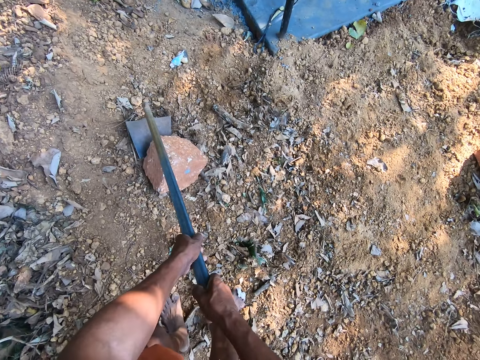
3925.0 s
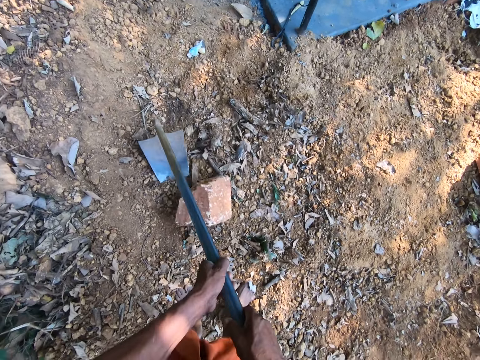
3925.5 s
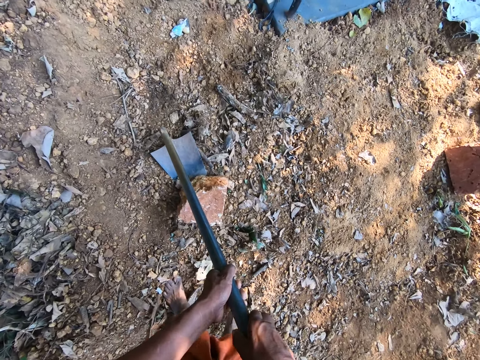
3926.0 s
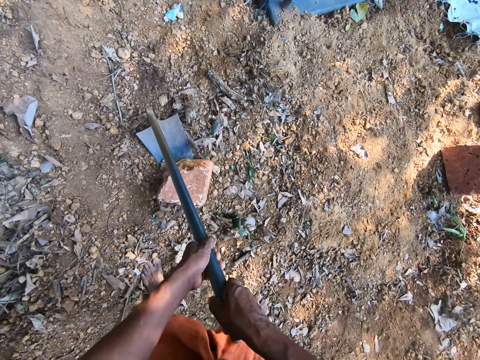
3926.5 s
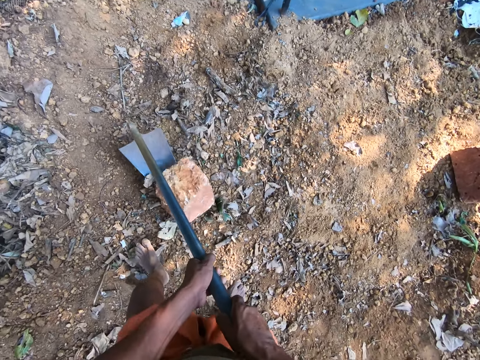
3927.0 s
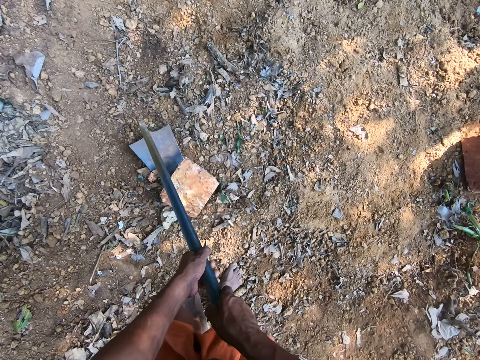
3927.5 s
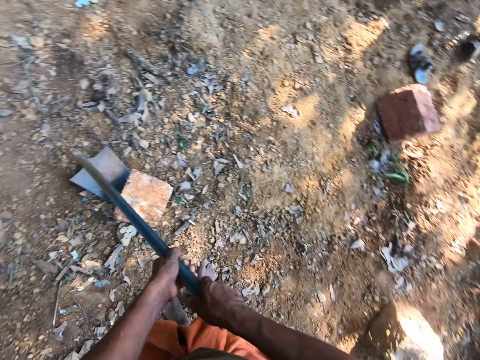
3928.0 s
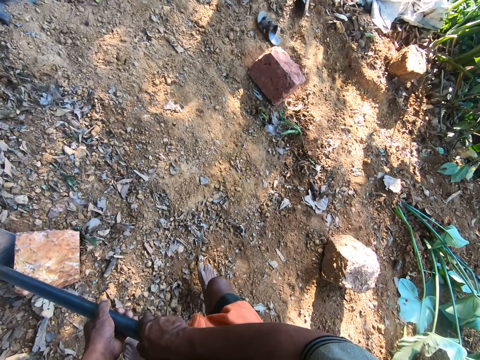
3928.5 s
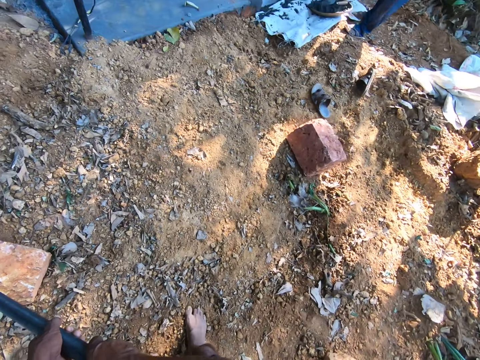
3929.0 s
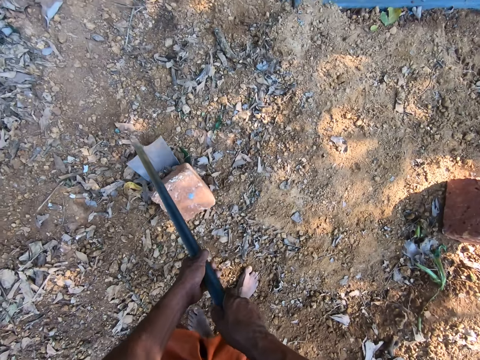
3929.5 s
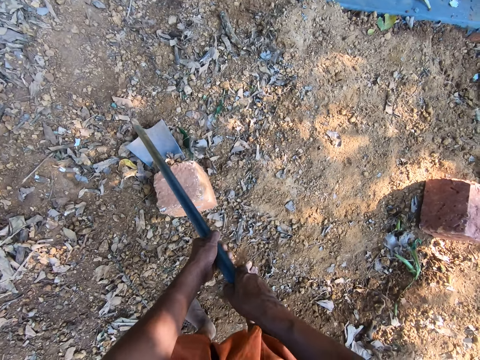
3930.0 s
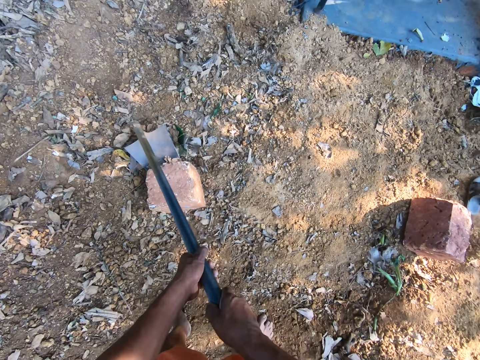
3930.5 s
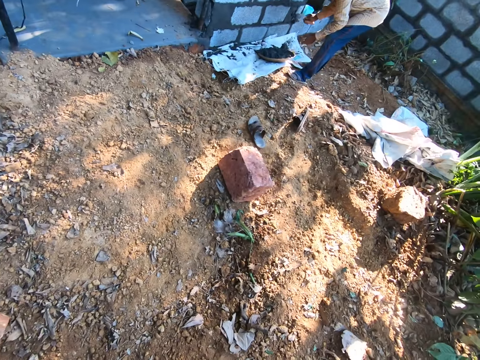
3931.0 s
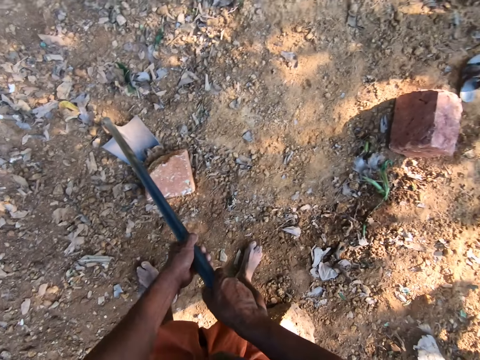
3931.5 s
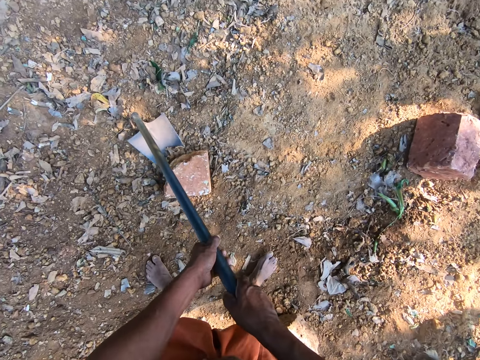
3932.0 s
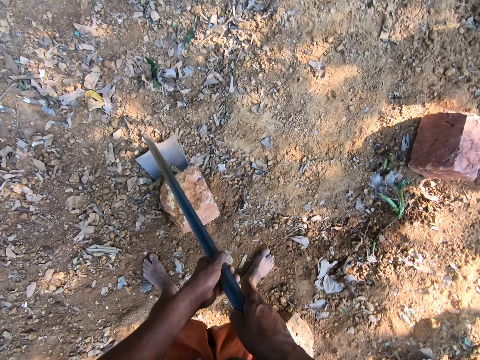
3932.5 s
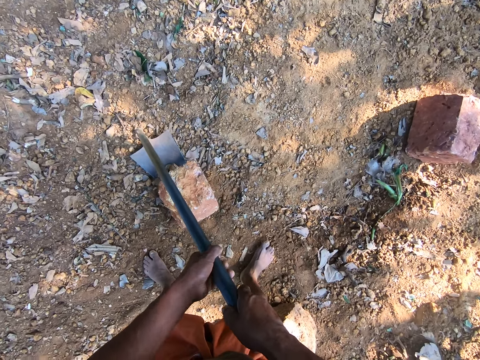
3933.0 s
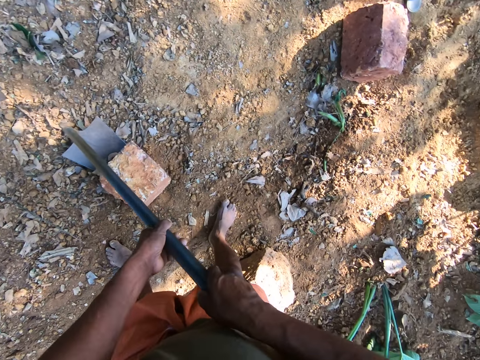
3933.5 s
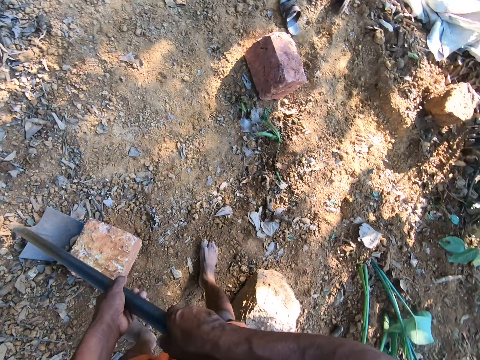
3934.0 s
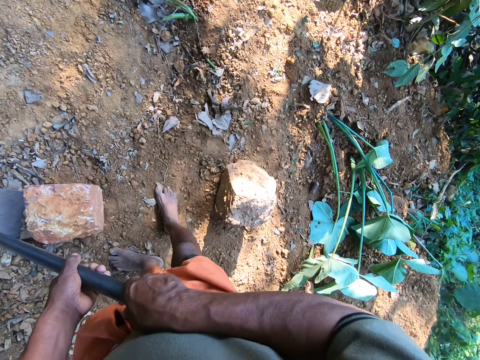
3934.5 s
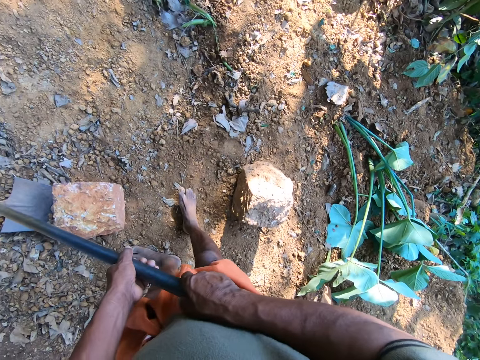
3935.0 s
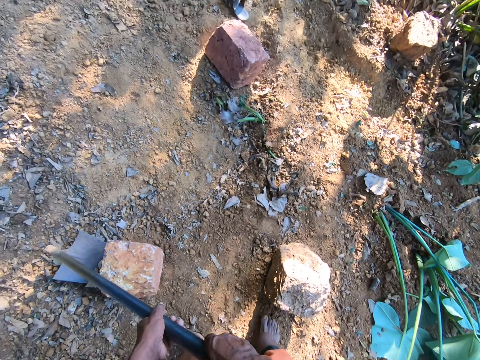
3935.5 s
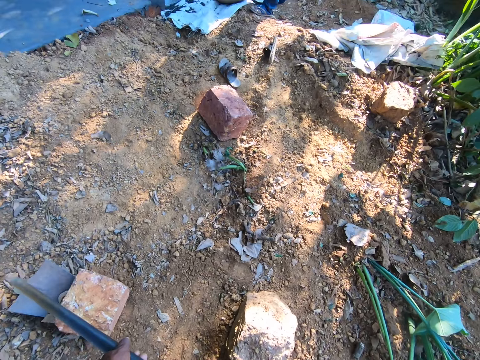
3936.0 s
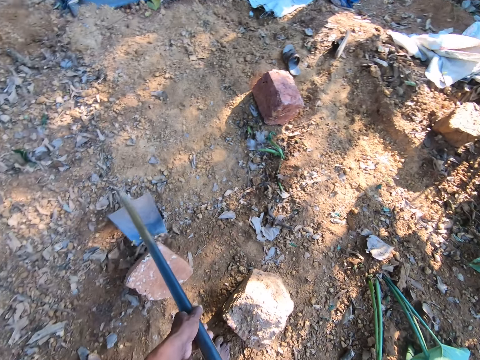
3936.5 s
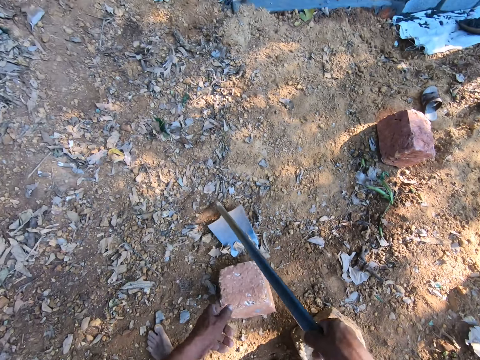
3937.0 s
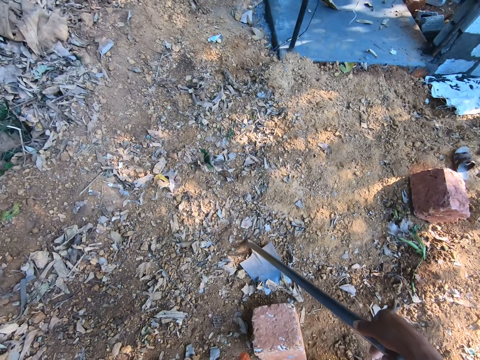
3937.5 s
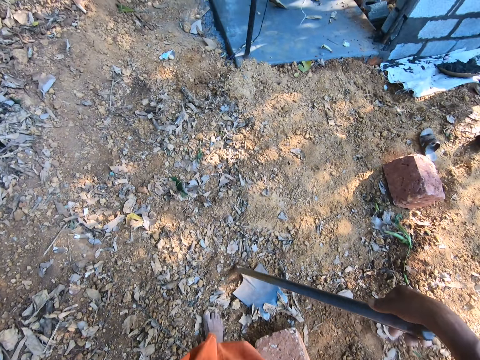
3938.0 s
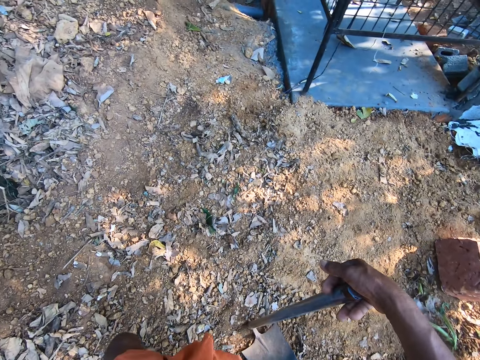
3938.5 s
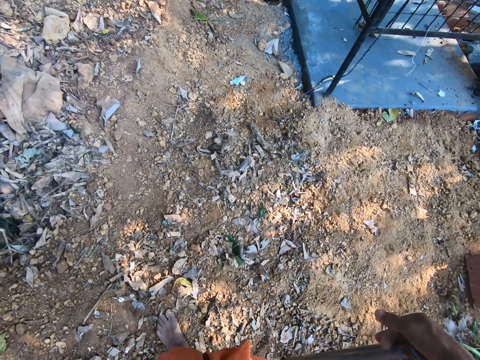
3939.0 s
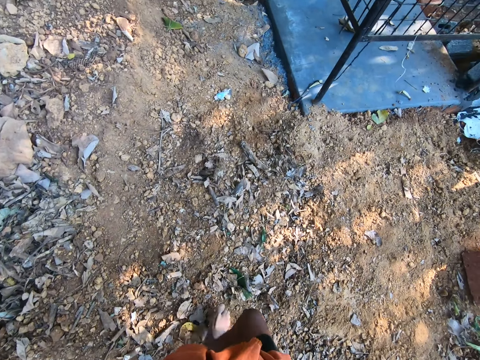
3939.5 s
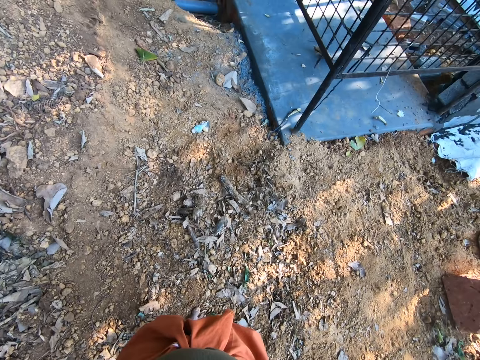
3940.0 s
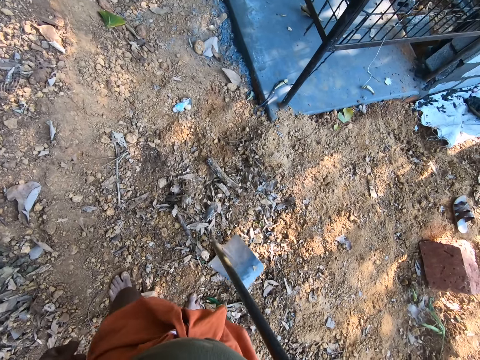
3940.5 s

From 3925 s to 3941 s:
The camera wearer passes the hoe from his left hand to his right hand. He walks with the hoe.

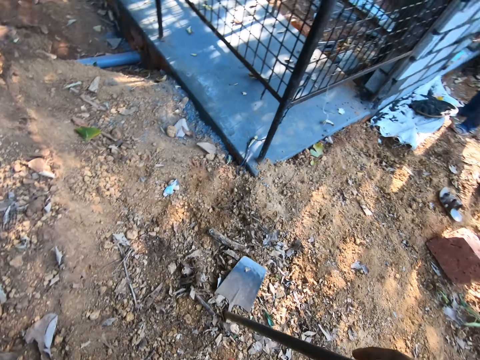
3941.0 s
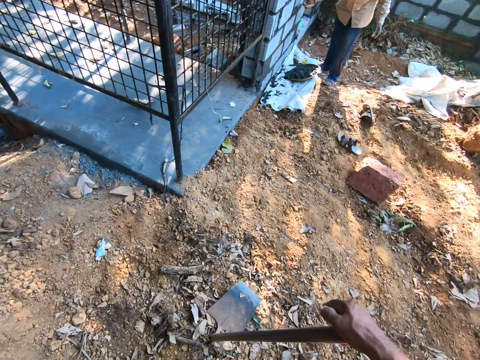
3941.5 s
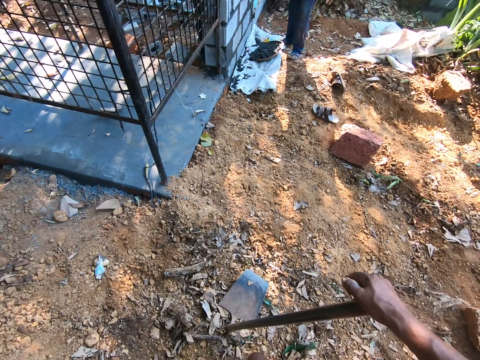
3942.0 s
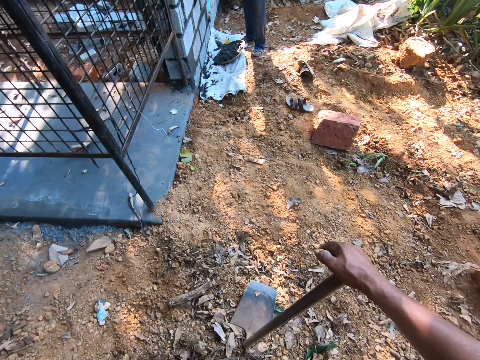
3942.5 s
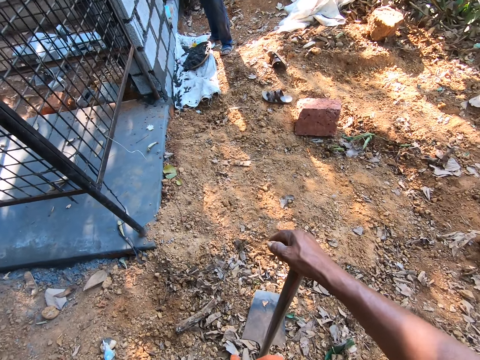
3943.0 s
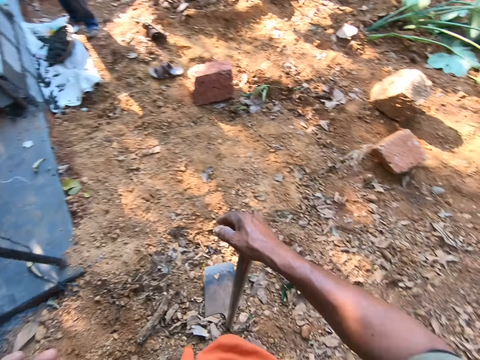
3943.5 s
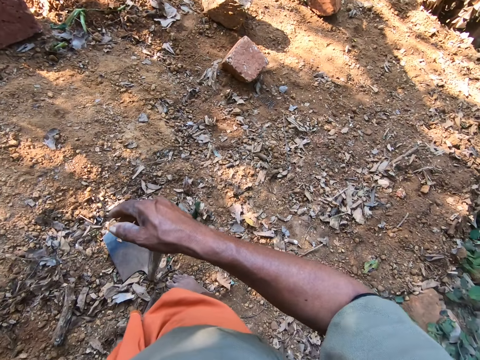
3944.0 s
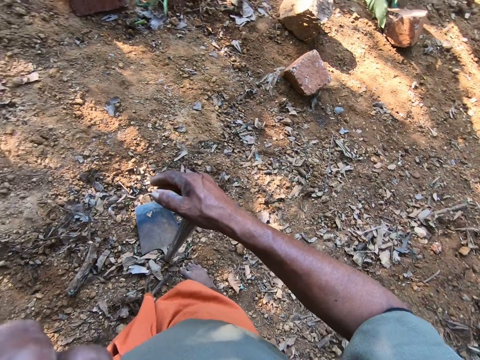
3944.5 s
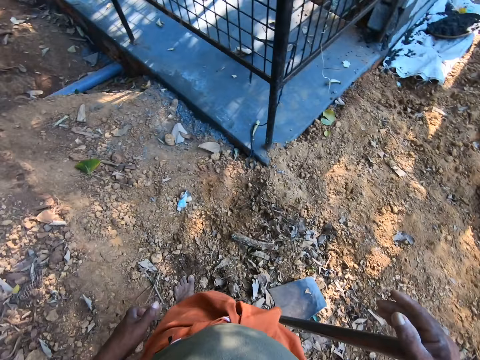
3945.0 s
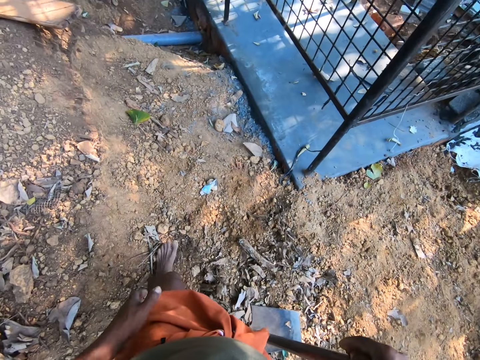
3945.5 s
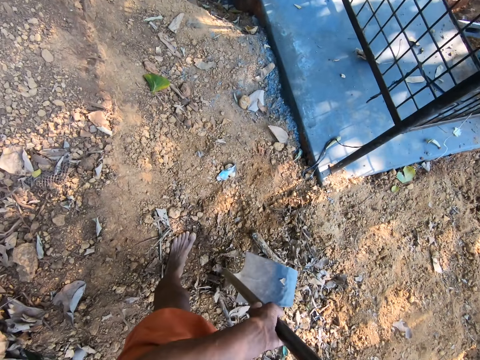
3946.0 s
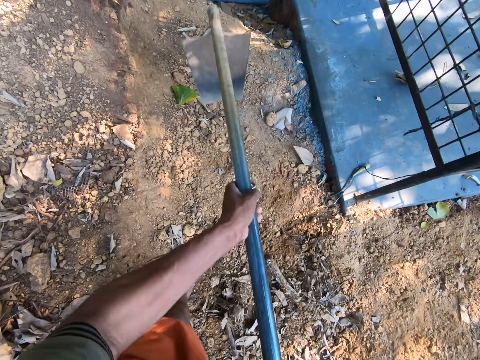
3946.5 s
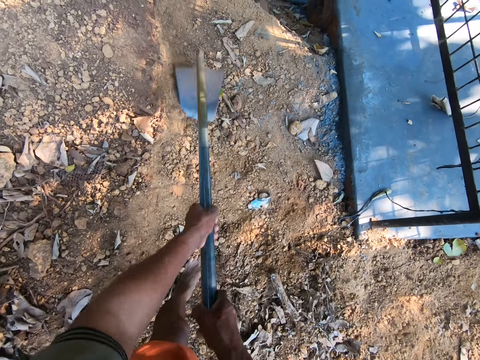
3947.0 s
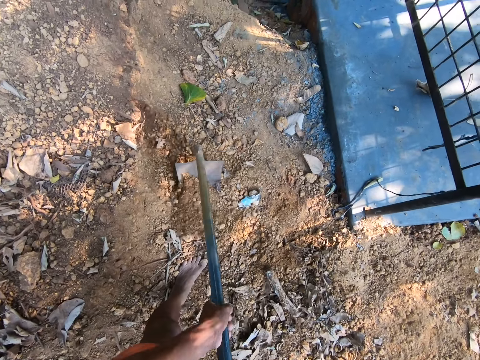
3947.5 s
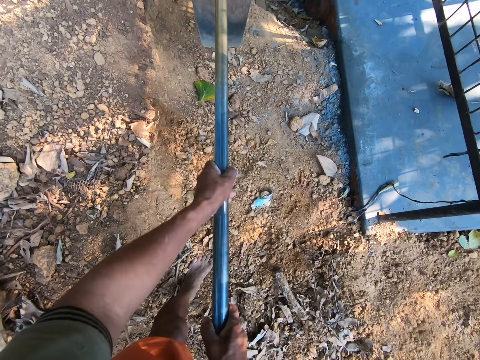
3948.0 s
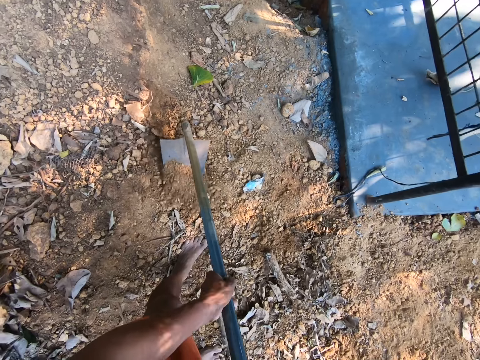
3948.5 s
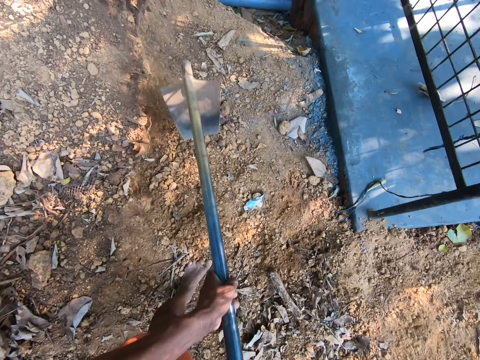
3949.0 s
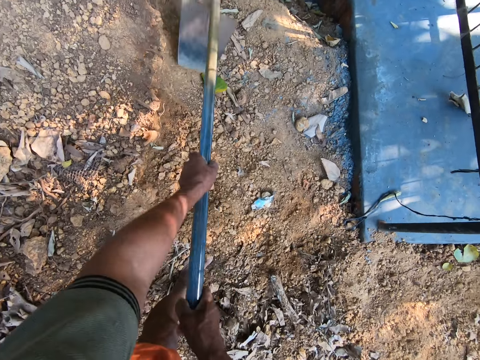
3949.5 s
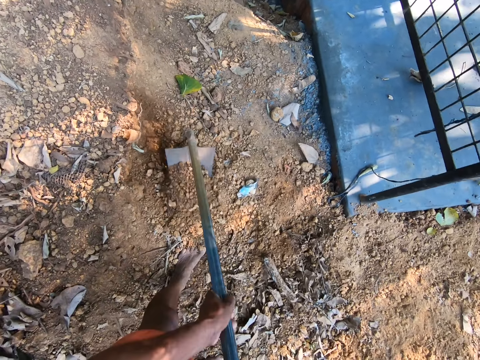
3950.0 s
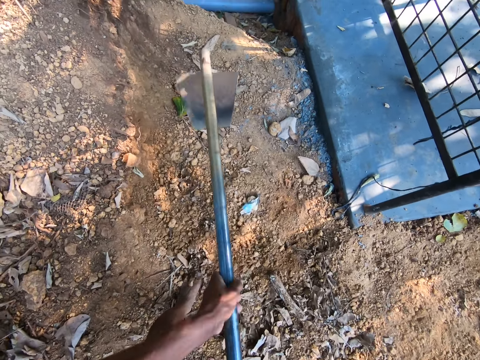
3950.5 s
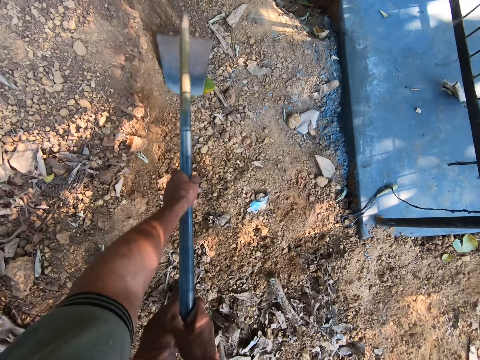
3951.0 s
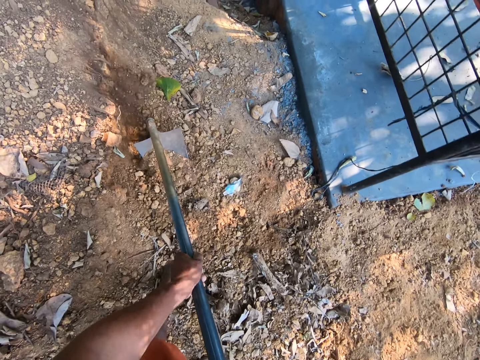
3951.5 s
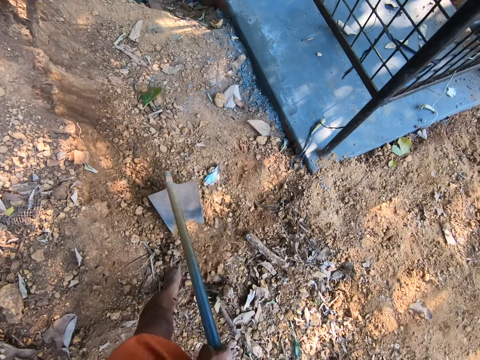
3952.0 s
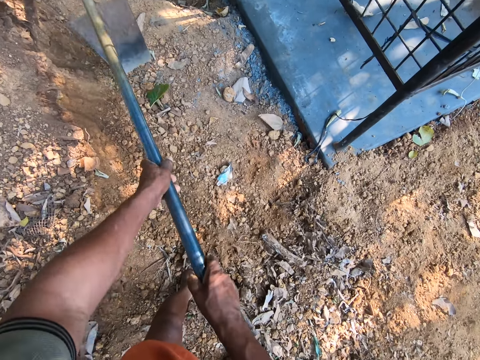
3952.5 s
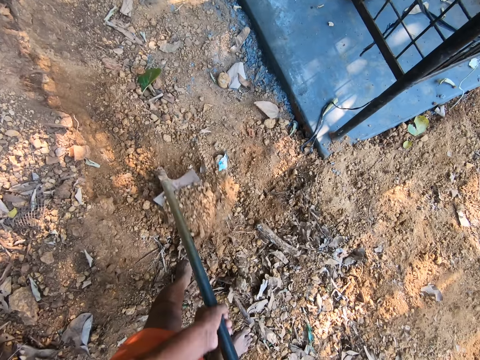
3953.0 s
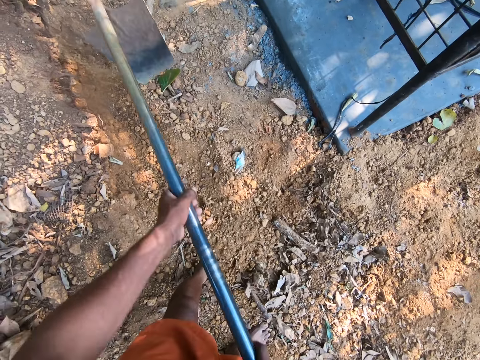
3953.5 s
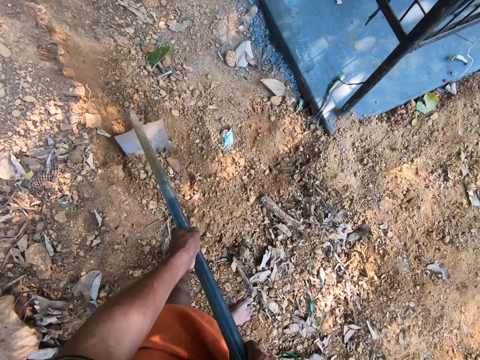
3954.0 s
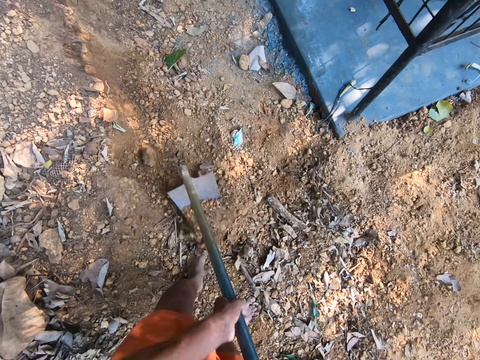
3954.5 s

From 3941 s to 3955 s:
The camera wearer looks around. He lowers the left hand. He scrapes the ground surface with the hoe in his hands. He digs with the hoe.
